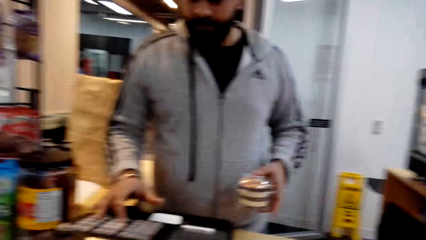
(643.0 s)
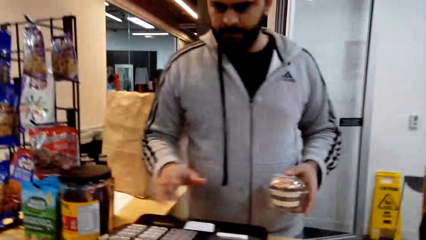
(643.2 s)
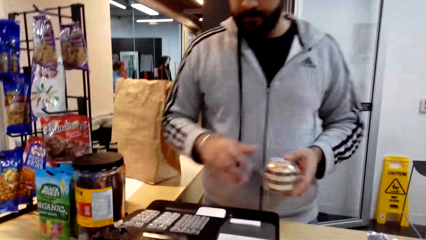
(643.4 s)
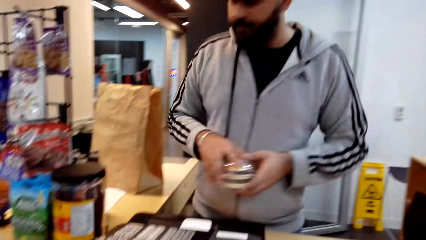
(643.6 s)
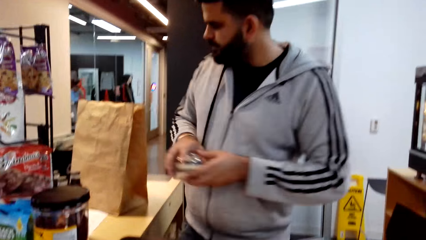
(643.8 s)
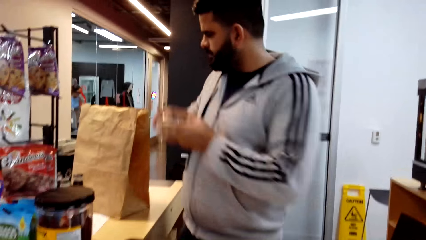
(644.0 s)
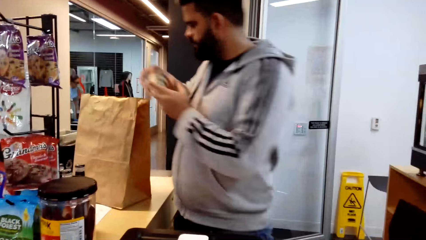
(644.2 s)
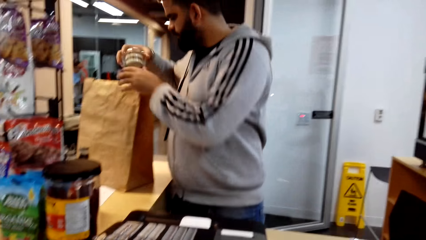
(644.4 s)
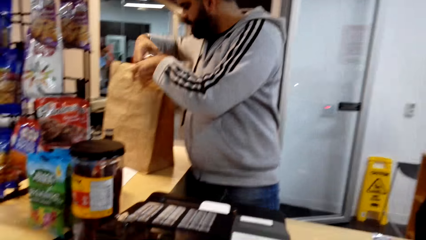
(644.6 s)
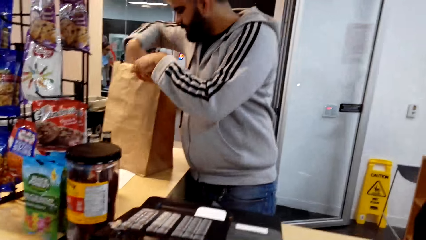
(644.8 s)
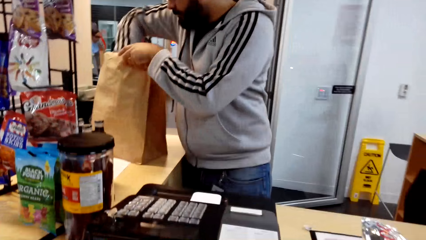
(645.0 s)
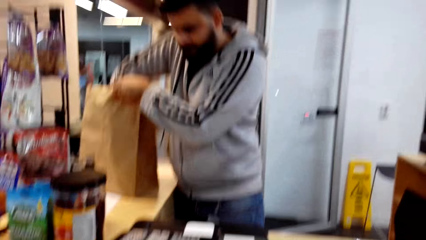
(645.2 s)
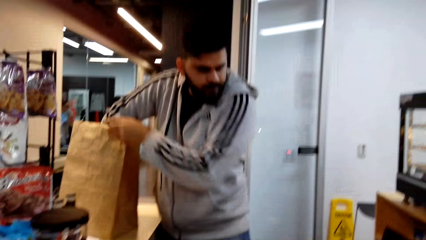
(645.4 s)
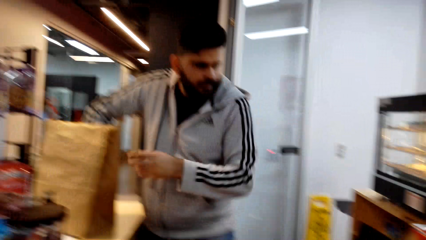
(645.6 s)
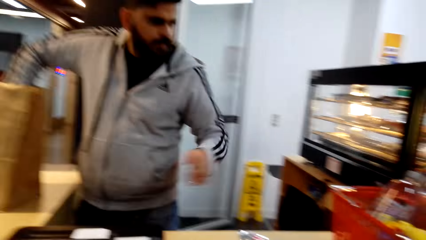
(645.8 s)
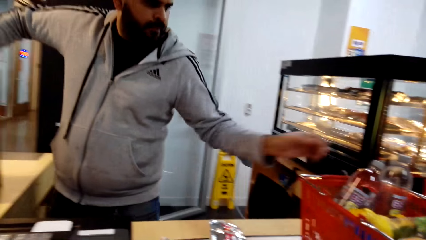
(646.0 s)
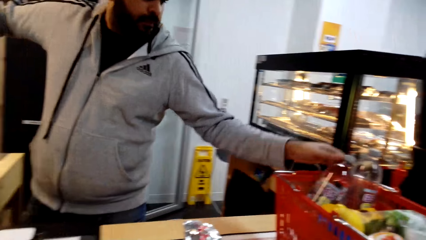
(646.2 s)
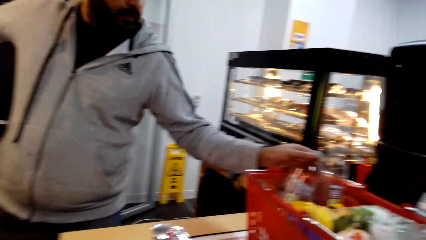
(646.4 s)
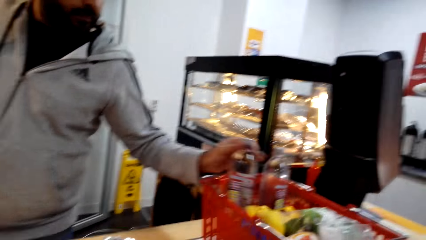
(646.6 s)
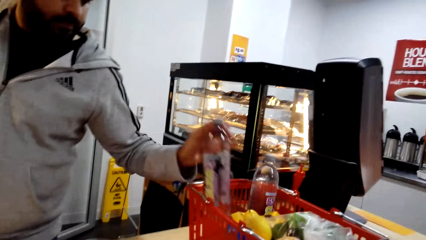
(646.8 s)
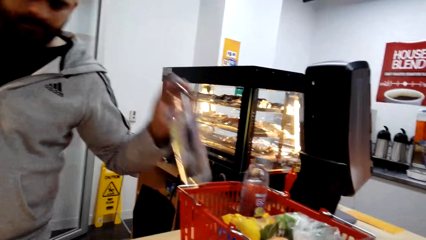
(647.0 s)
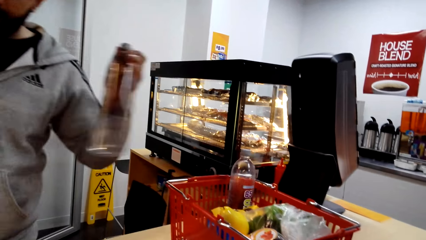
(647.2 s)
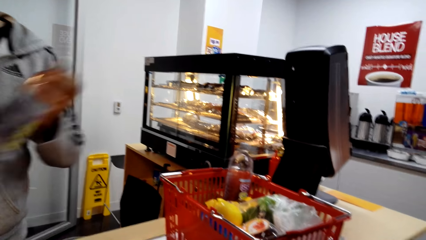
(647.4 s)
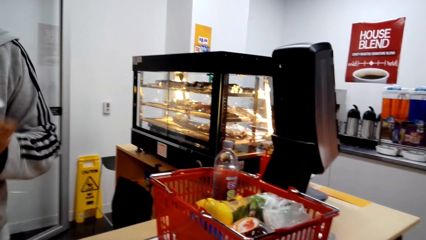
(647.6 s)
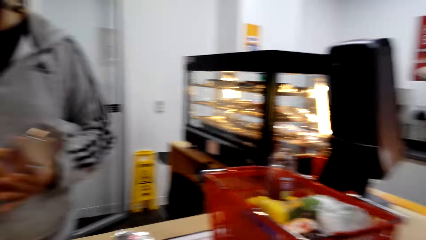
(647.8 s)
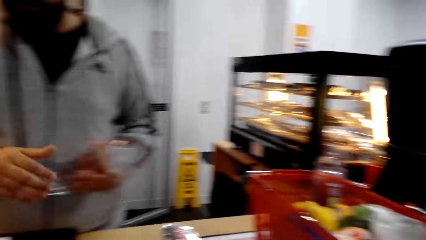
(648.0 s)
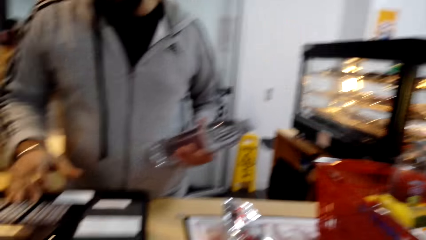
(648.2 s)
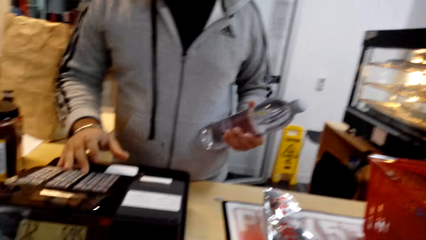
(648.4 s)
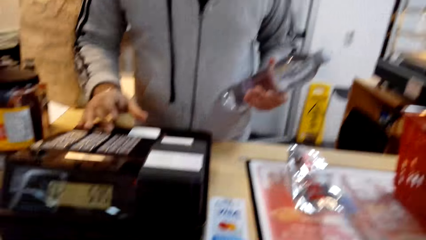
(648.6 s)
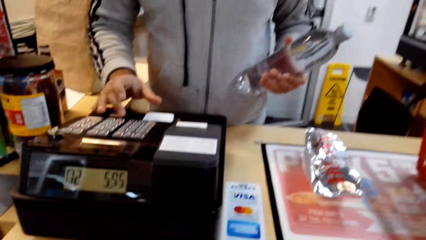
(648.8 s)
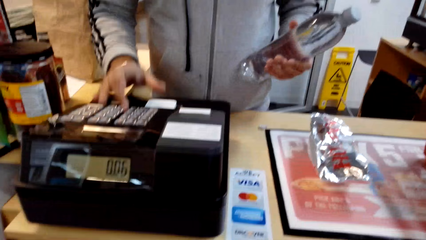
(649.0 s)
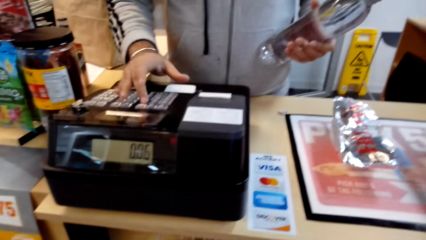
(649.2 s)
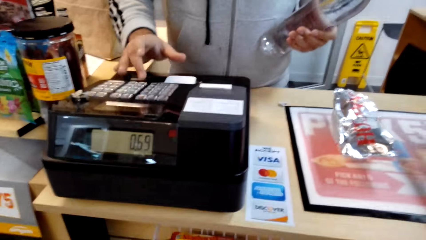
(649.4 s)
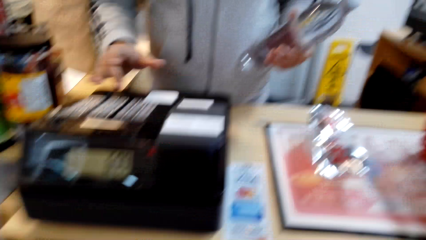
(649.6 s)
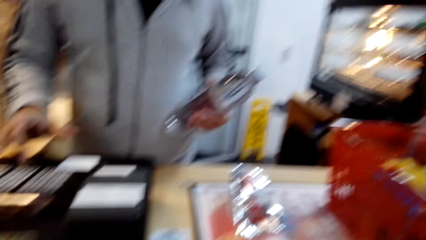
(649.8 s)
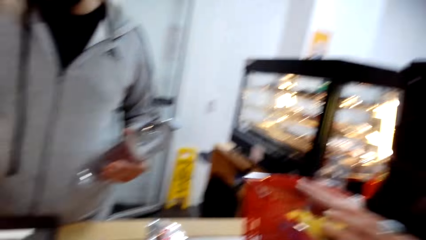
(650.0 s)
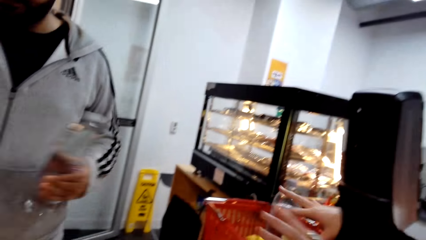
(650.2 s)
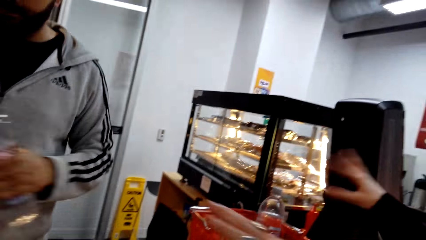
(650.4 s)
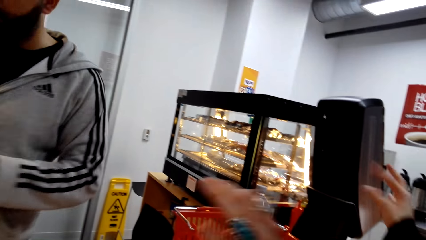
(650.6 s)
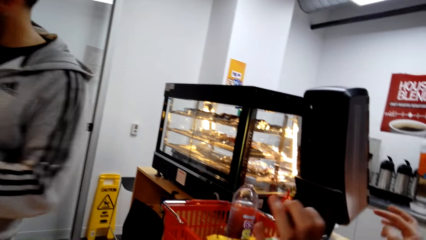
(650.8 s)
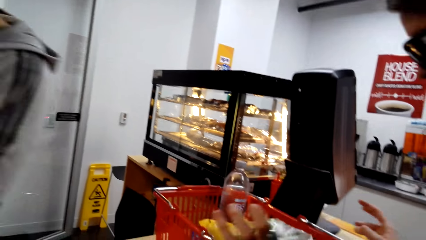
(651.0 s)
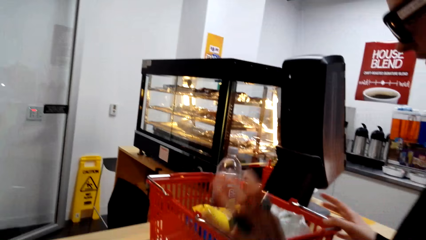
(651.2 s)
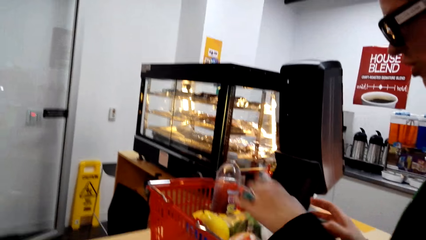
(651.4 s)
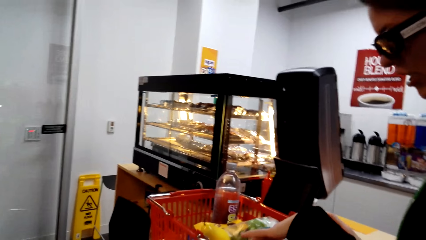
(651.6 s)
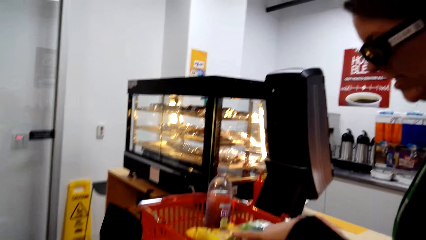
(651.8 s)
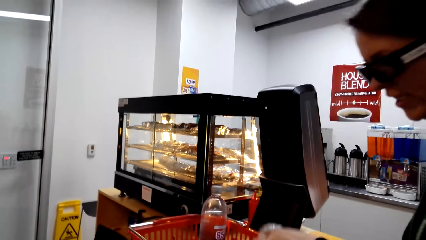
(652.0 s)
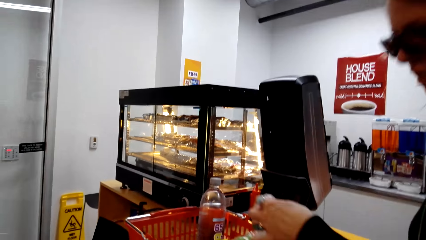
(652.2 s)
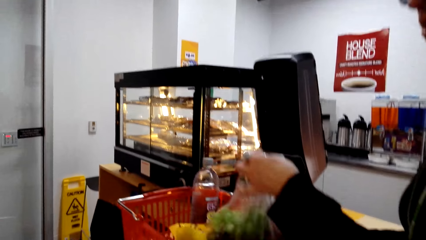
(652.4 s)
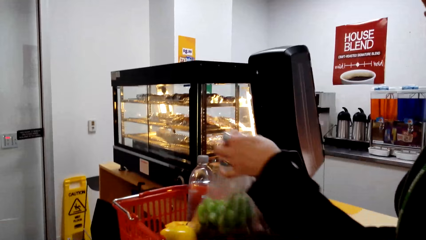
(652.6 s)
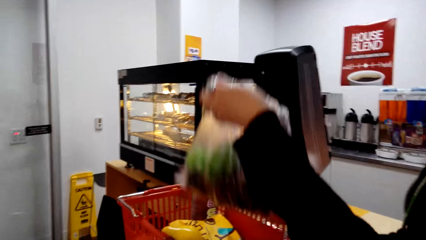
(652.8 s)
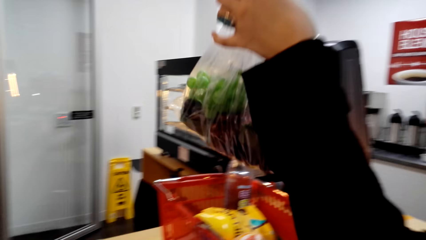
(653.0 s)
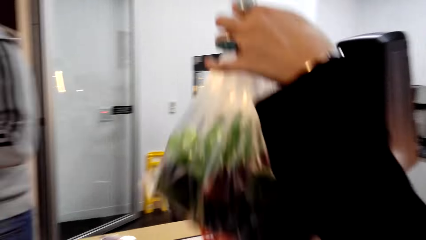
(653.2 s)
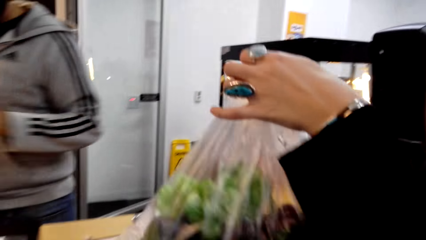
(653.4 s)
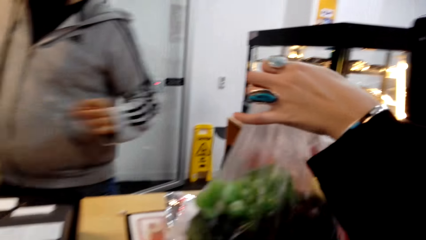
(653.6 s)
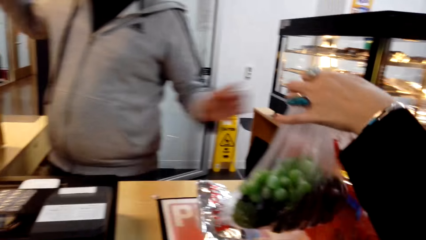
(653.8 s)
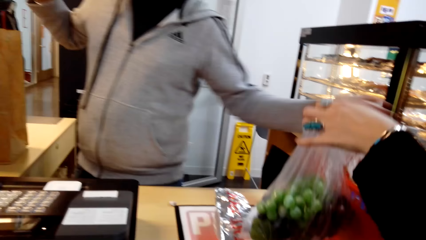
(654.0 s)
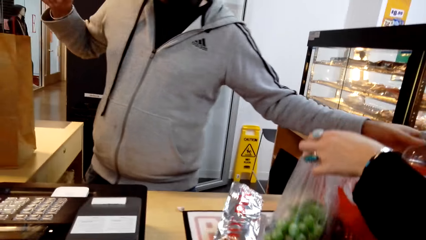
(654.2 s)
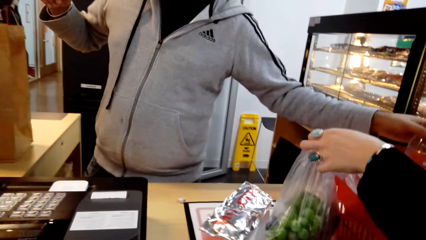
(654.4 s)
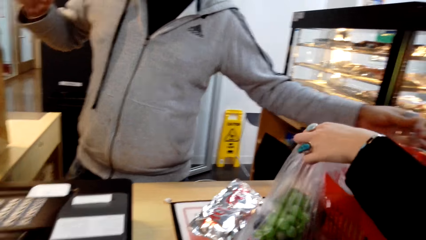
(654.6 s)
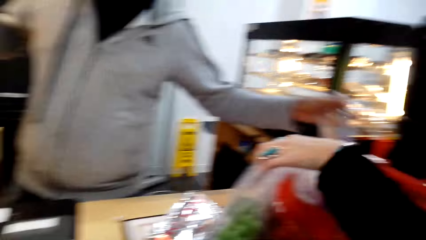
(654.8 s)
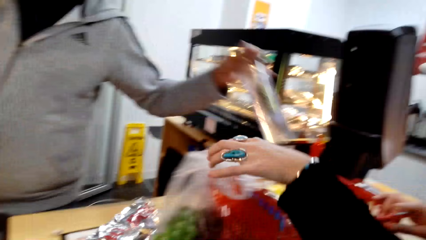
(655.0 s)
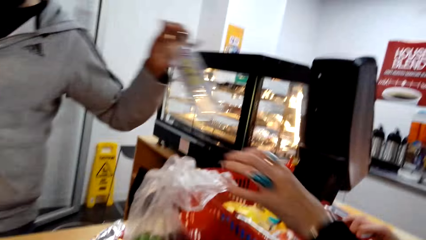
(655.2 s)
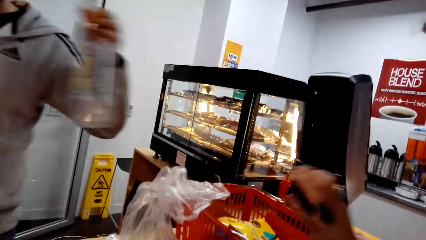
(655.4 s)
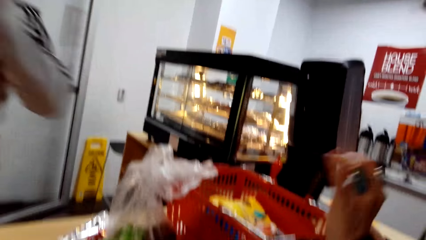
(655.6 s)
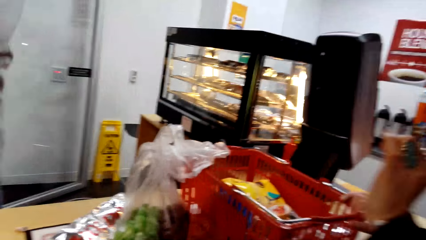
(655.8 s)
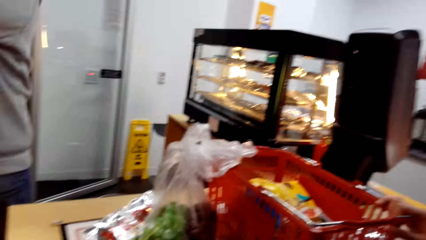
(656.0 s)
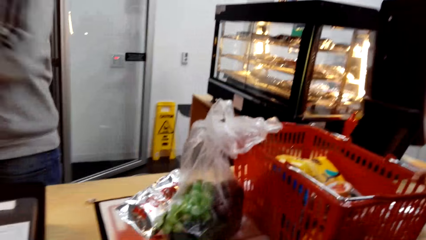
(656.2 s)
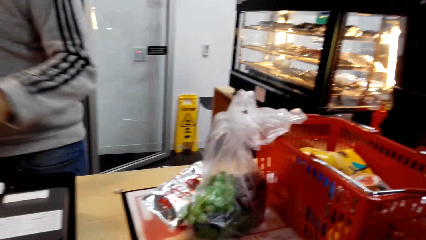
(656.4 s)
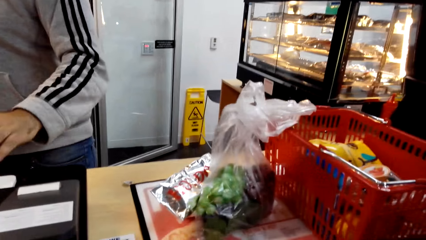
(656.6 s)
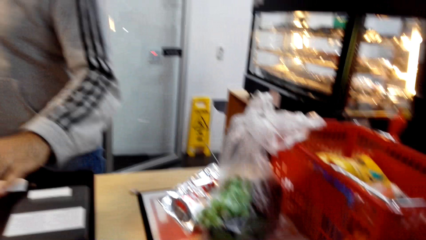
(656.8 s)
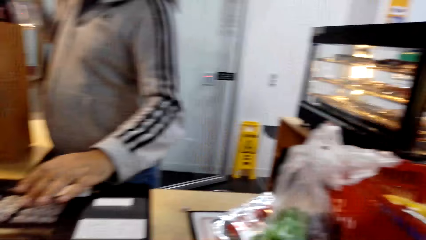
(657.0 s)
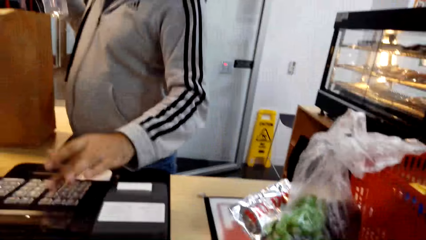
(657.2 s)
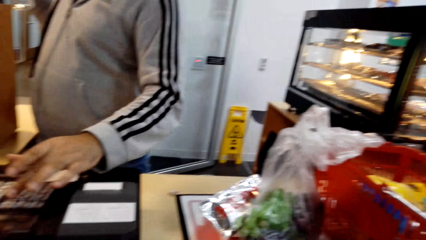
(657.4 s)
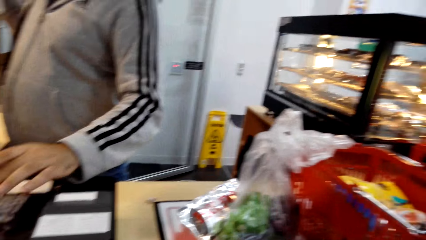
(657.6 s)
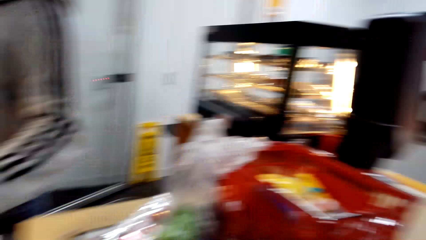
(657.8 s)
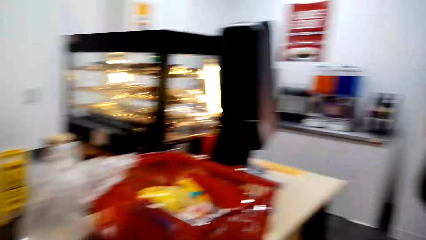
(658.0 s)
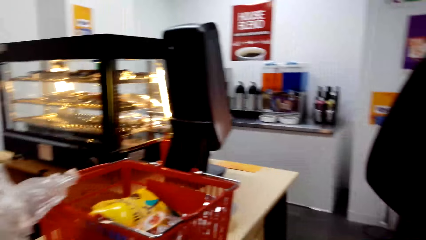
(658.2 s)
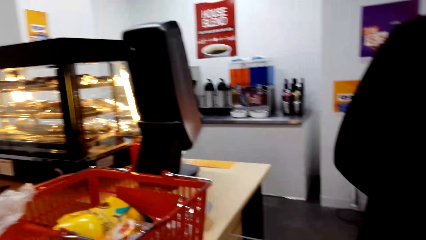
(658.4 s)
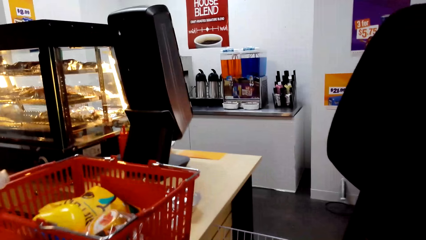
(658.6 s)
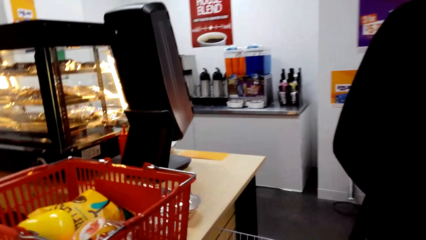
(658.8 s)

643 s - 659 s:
A man packs the container, takes a bottle, and presses the money machine. The camera wearer looks around. A lady lifts a nylon. The man takes a bottle. The lady puts grapes on the counter table. The man presses the money machine.
